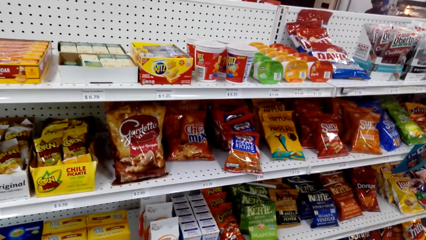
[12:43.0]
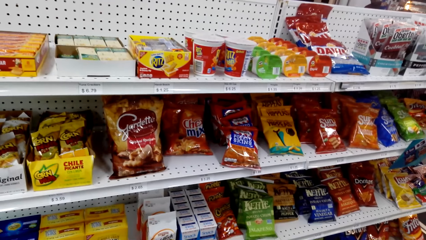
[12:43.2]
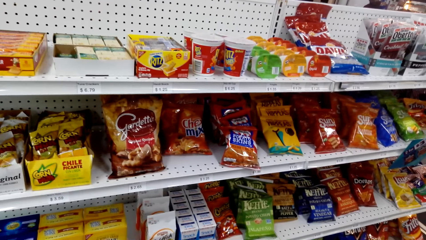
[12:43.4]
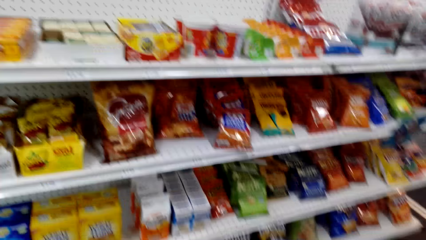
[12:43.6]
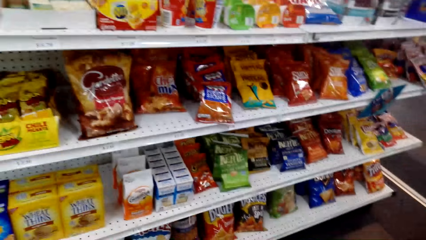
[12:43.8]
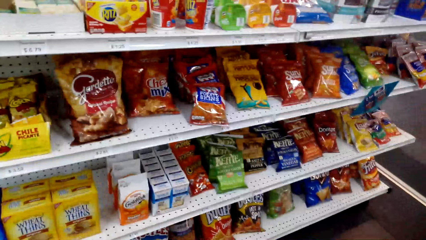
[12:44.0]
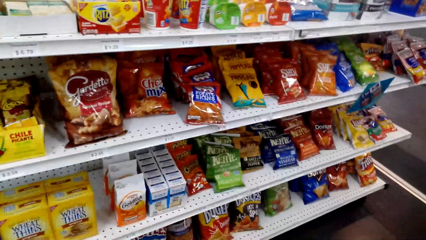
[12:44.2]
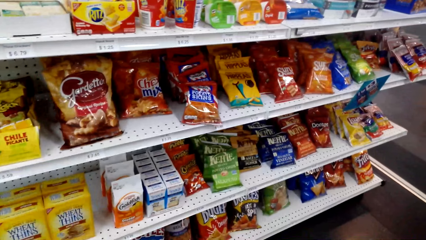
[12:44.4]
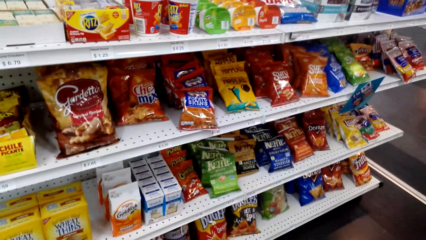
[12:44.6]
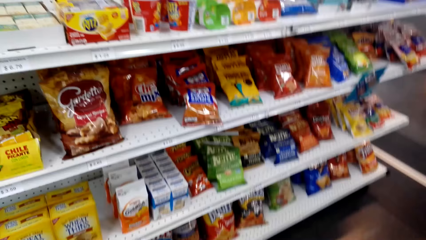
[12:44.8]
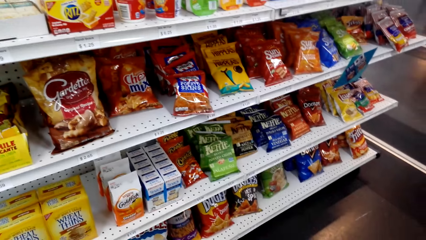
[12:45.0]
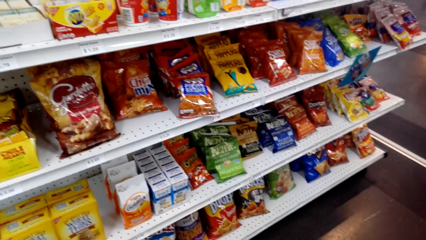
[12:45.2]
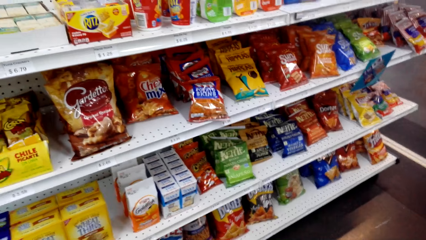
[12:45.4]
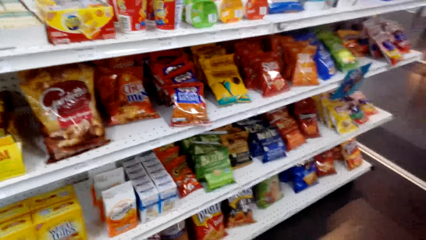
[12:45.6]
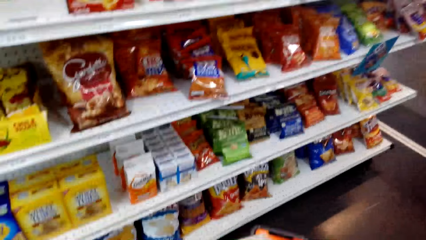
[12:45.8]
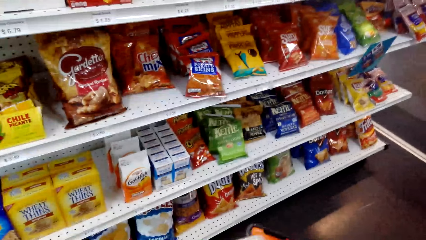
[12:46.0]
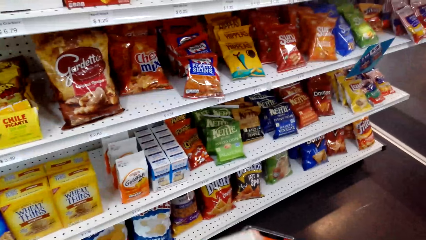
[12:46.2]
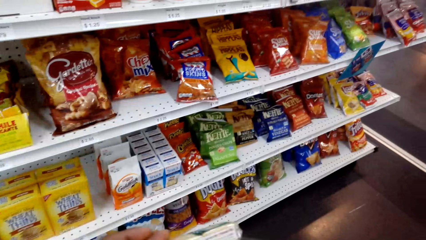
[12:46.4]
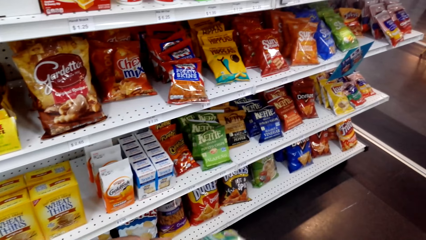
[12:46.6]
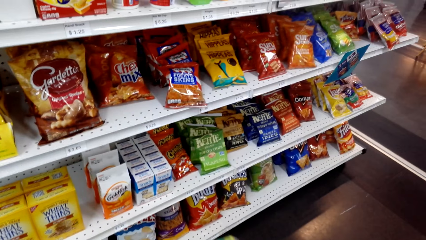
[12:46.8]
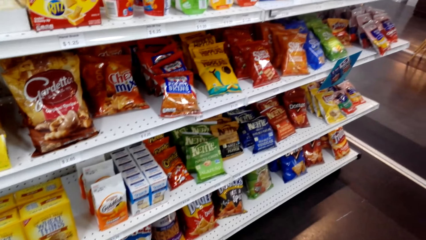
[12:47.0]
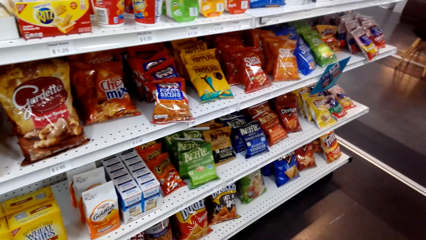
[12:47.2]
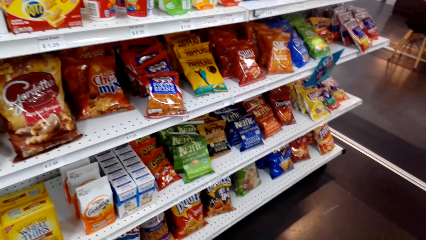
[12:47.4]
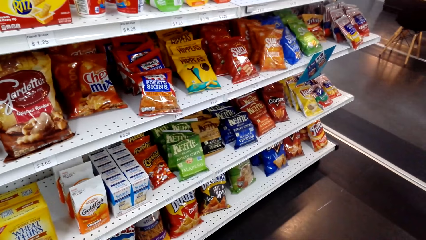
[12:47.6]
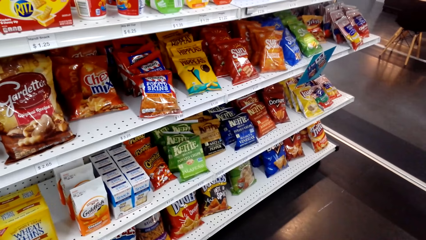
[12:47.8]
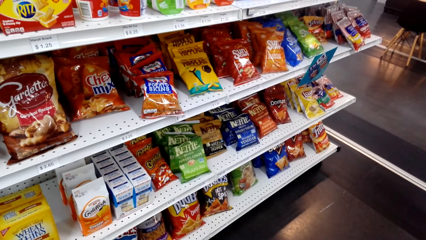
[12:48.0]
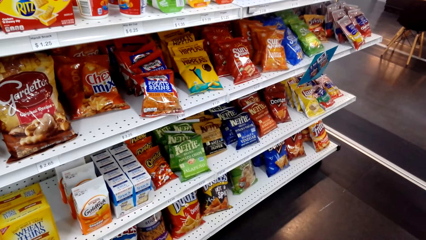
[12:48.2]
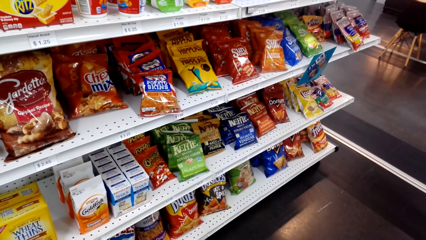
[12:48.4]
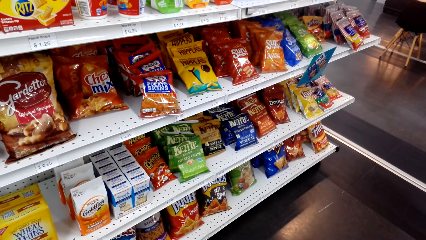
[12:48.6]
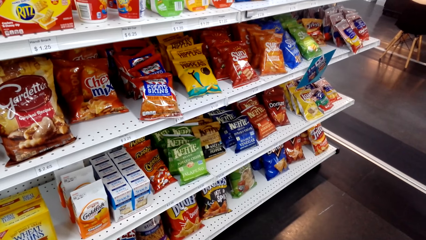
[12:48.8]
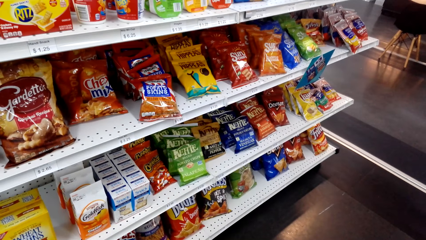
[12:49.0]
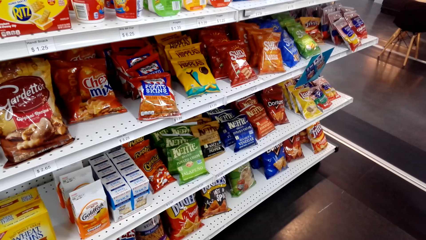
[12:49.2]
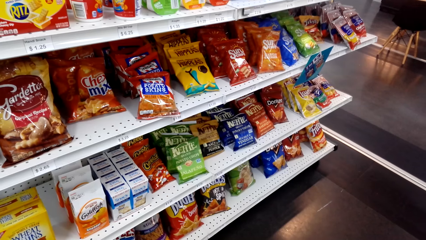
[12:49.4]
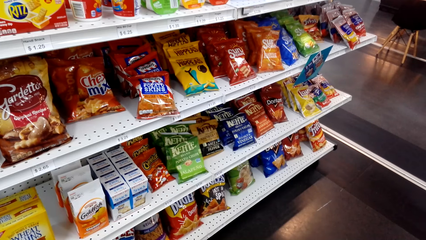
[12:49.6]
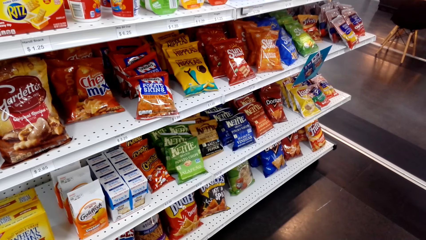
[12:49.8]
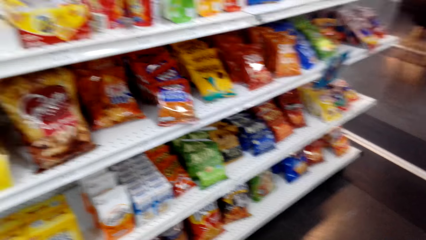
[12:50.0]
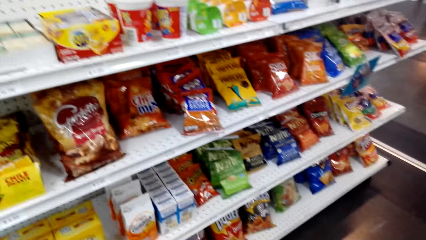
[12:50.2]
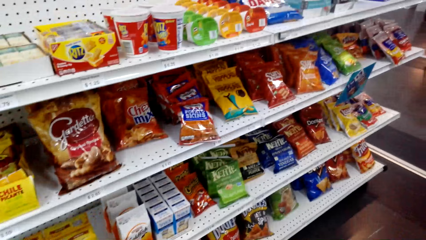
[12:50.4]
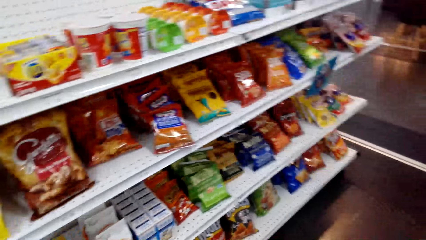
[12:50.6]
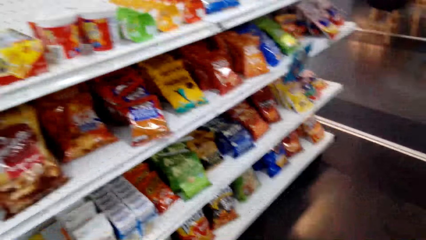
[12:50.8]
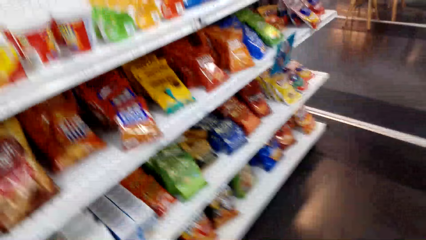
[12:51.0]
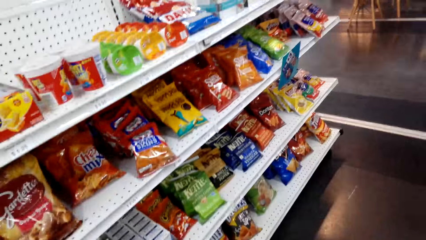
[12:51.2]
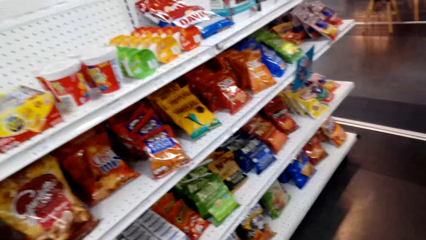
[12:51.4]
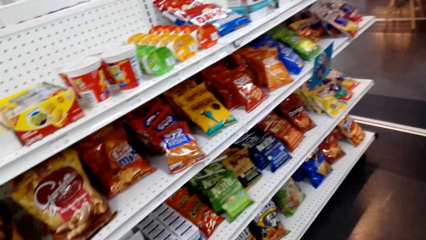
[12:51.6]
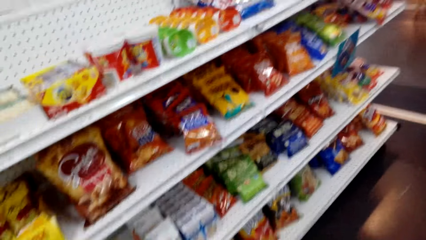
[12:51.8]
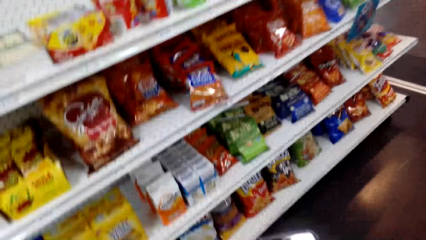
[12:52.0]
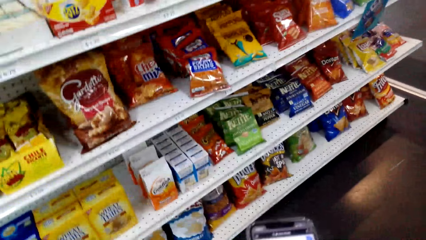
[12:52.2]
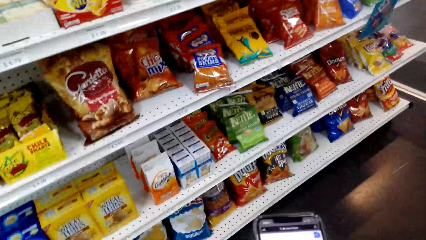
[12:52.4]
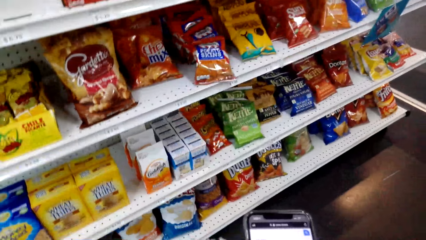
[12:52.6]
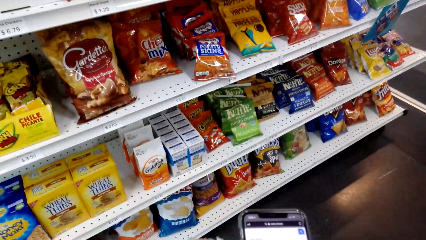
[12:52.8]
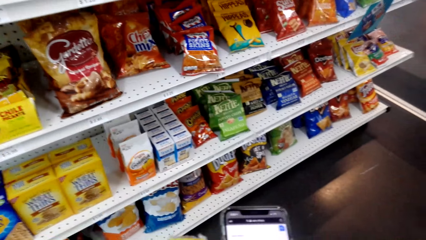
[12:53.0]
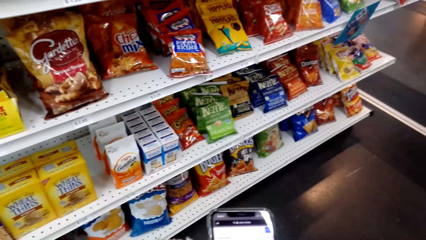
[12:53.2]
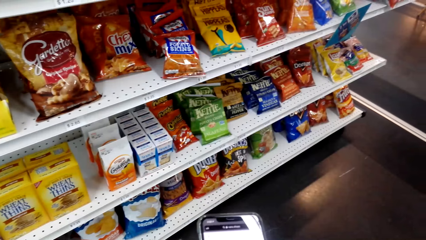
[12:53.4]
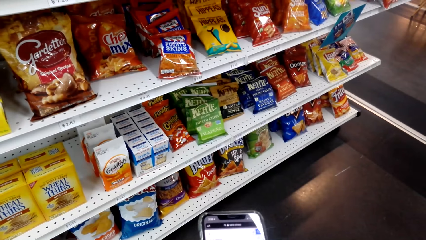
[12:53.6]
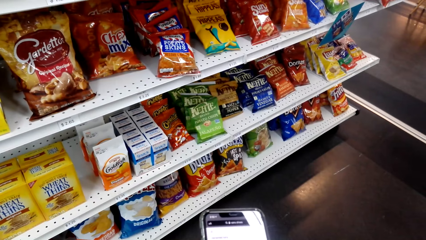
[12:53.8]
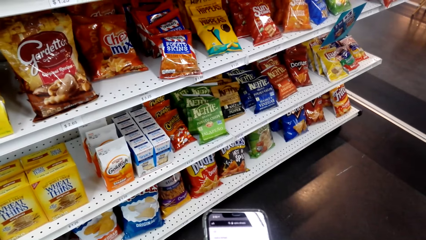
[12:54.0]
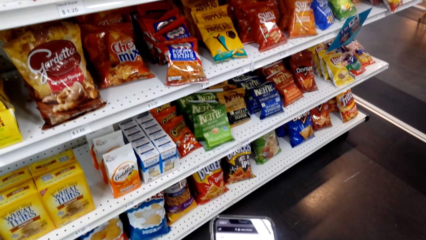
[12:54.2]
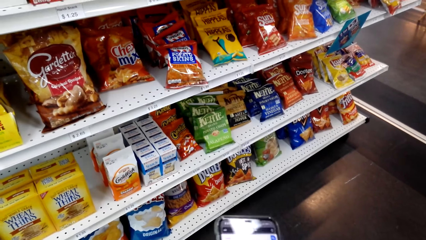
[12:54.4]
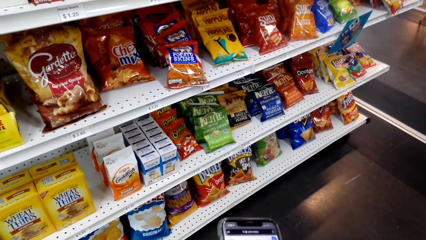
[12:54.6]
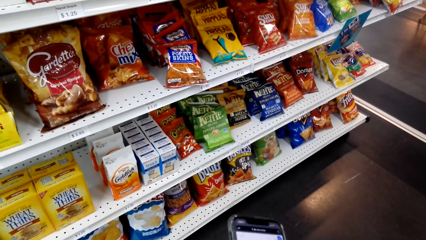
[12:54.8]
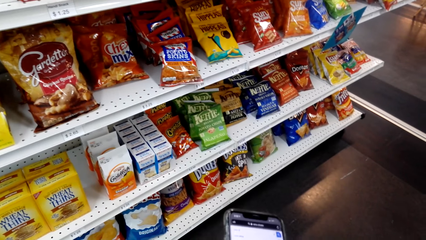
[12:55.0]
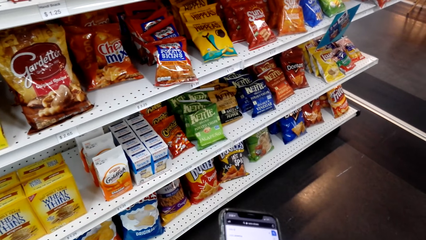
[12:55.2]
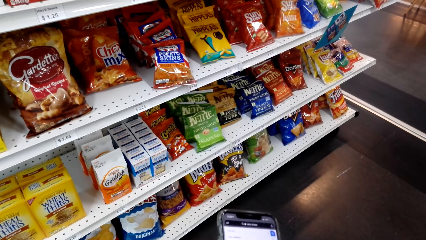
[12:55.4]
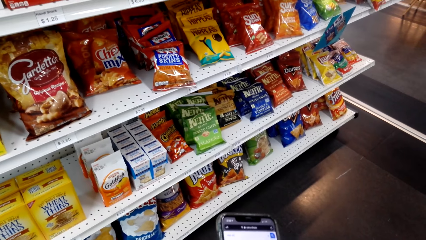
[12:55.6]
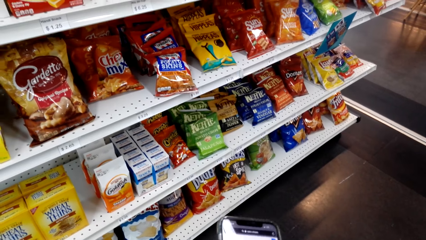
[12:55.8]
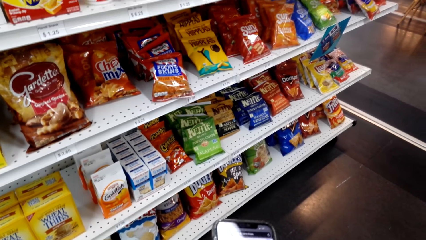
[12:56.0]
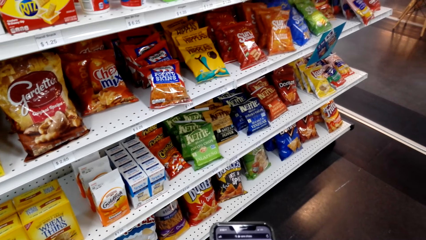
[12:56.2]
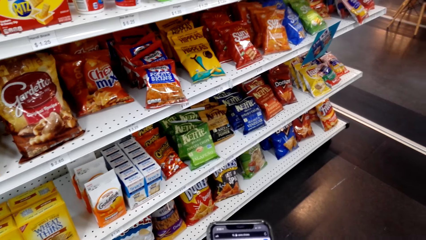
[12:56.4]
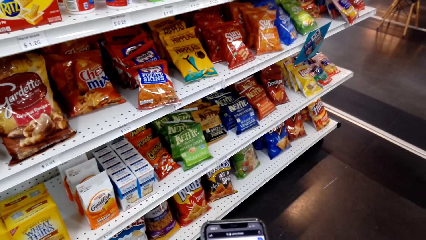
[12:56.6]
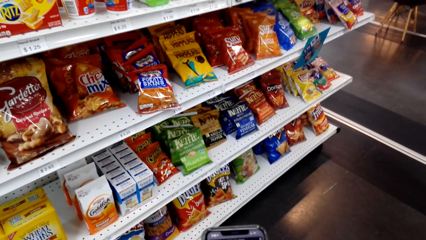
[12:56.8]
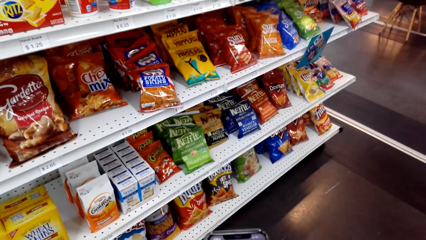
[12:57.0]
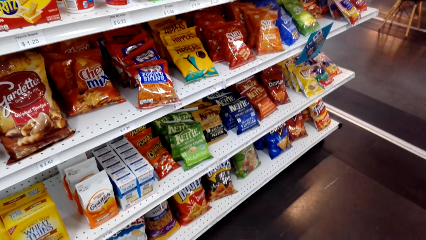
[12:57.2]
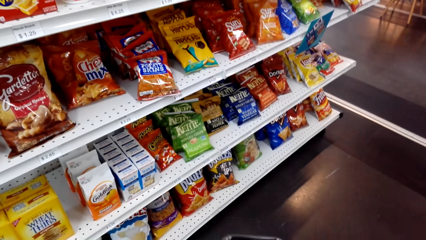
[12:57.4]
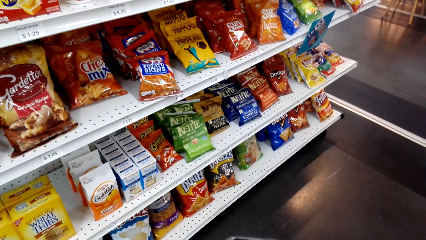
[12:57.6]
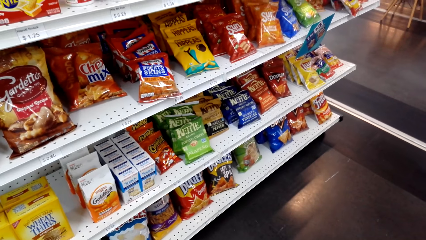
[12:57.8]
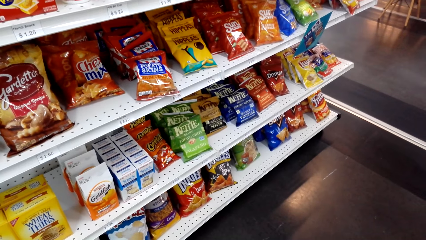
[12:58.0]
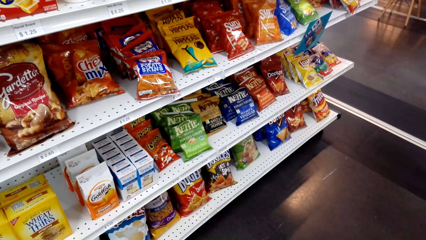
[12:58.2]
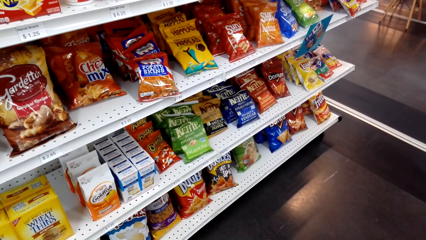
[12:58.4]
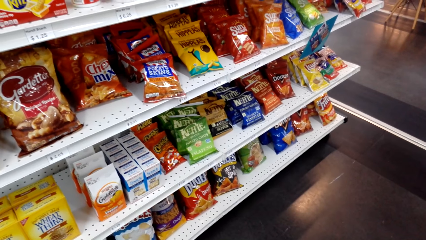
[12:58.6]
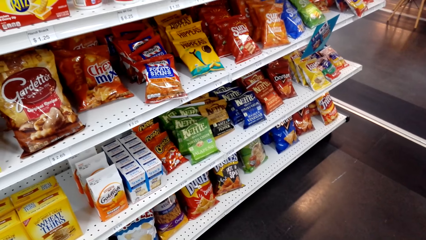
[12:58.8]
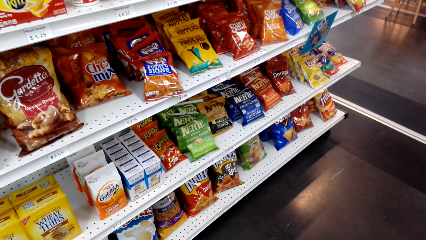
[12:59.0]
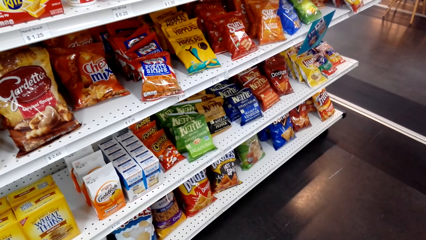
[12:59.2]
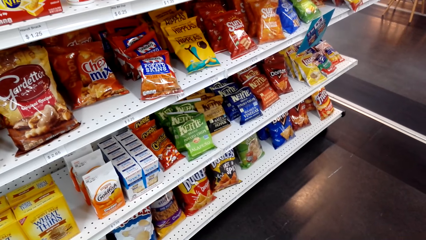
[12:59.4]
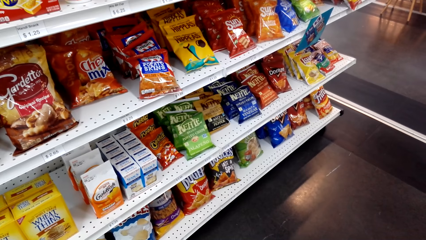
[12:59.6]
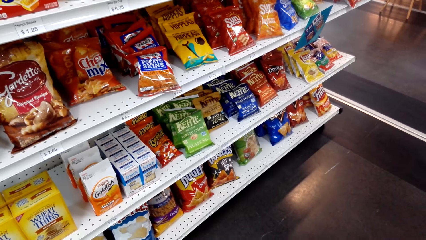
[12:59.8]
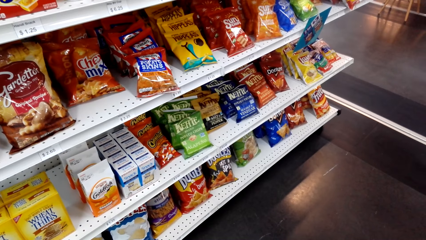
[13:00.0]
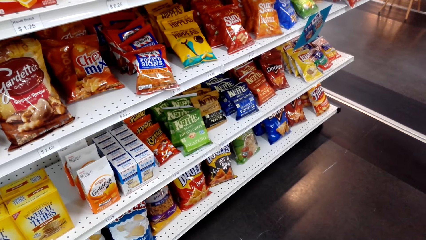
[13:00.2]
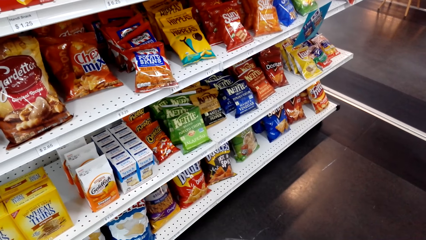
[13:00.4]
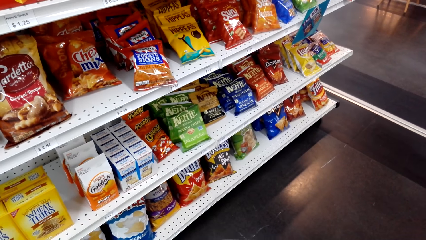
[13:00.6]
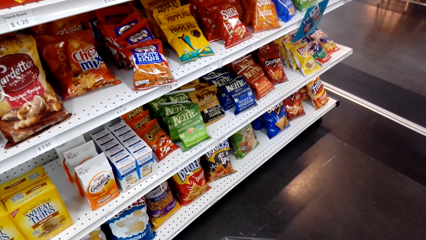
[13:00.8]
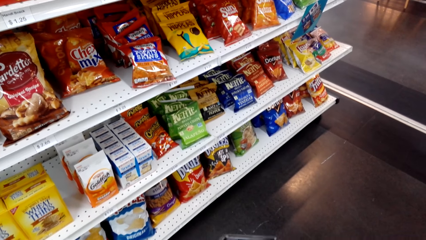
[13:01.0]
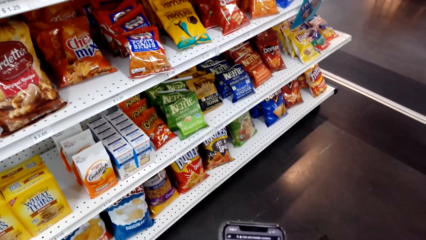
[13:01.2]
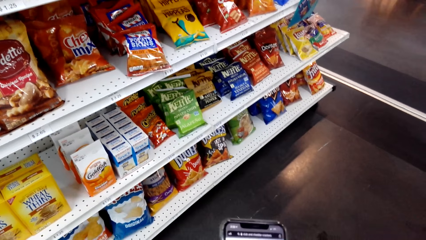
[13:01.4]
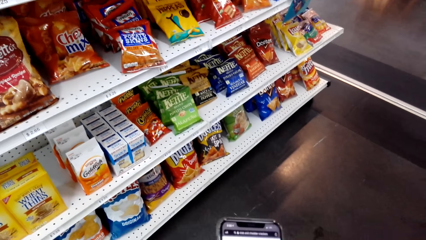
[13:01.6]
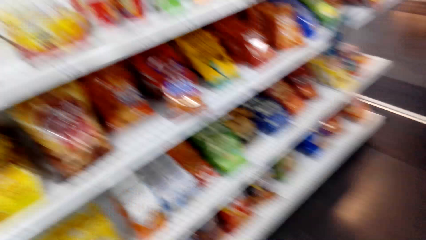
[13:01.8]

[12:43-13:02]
The camera wearer looks around. They look around again. They do something. They stare at the phone. They scroll the phone repeatedly. They look around. They look at the items on the shelf.
